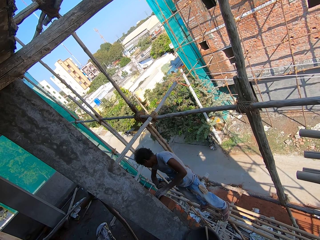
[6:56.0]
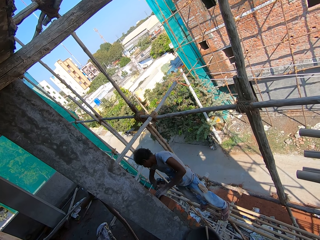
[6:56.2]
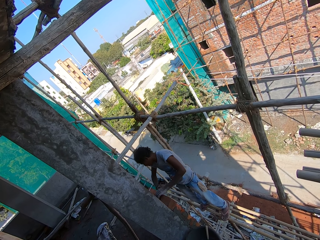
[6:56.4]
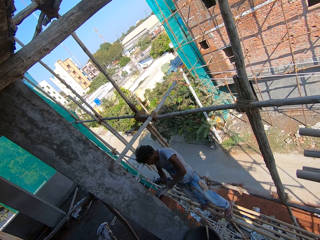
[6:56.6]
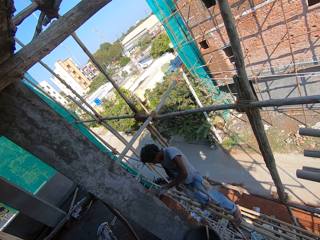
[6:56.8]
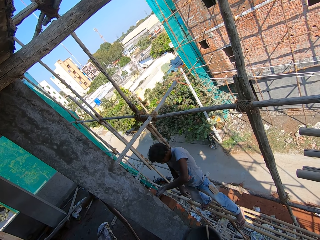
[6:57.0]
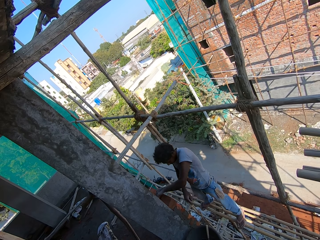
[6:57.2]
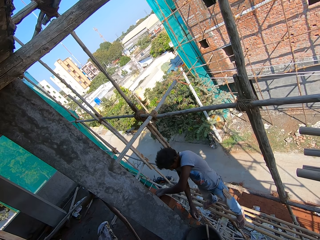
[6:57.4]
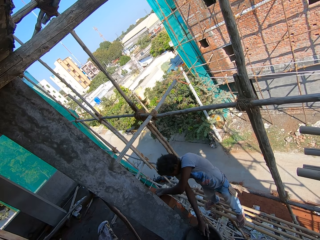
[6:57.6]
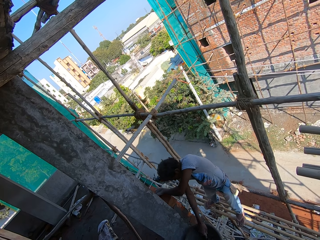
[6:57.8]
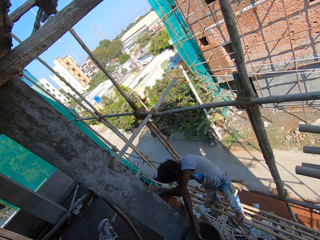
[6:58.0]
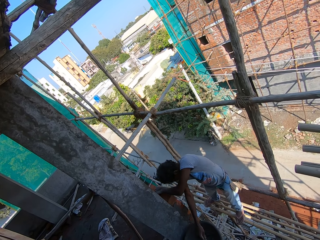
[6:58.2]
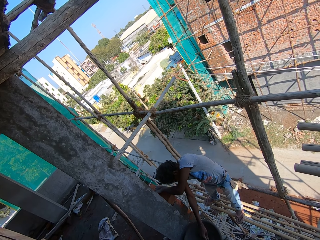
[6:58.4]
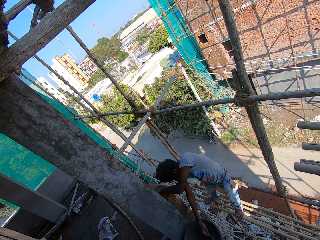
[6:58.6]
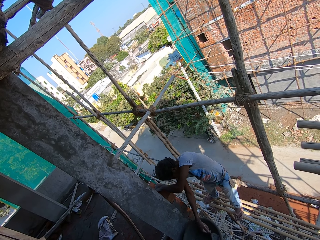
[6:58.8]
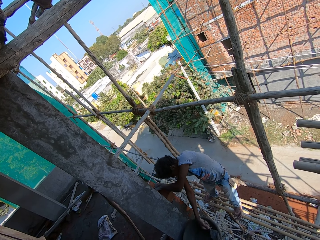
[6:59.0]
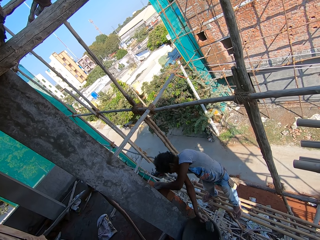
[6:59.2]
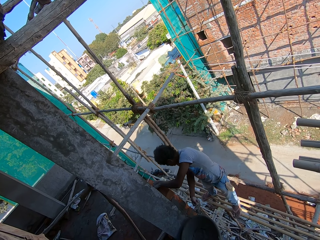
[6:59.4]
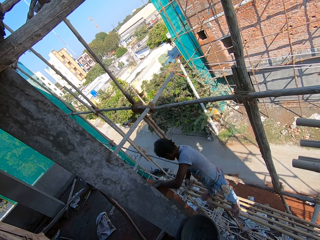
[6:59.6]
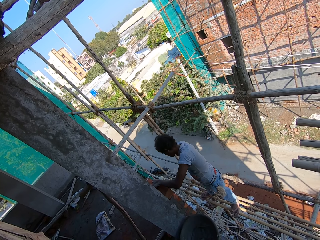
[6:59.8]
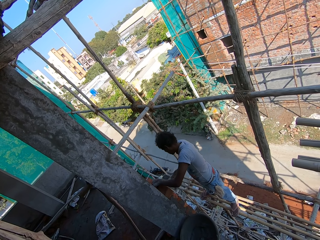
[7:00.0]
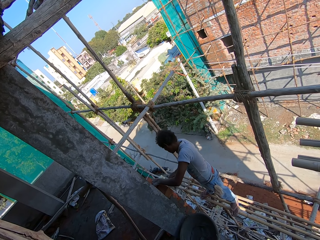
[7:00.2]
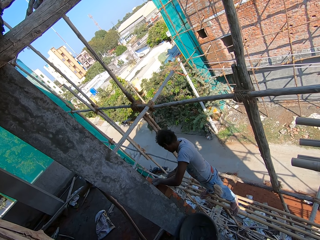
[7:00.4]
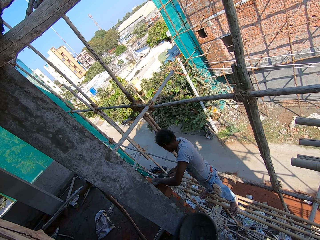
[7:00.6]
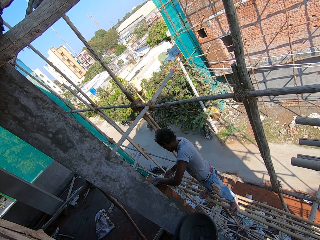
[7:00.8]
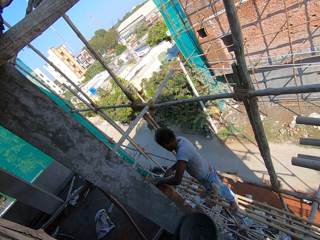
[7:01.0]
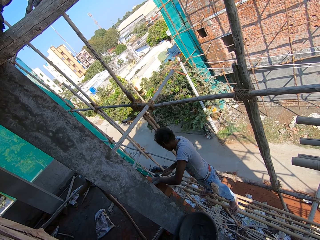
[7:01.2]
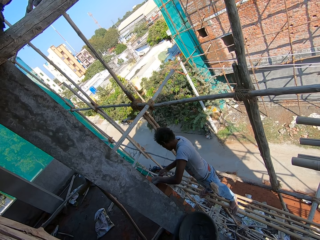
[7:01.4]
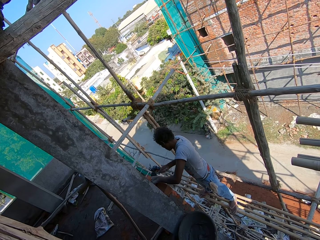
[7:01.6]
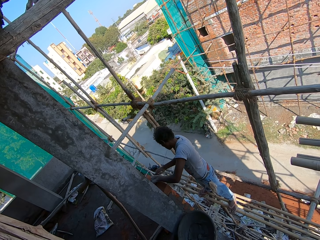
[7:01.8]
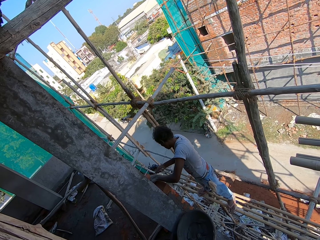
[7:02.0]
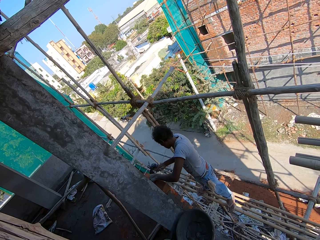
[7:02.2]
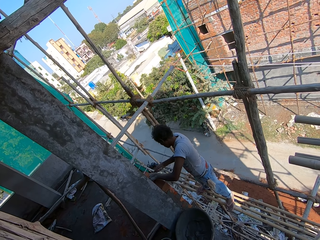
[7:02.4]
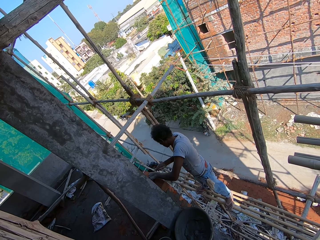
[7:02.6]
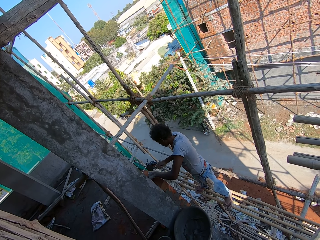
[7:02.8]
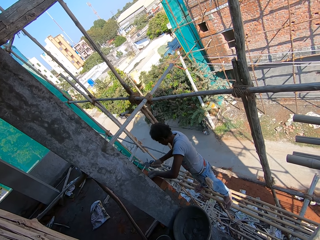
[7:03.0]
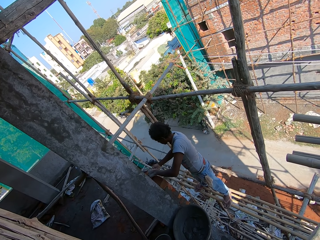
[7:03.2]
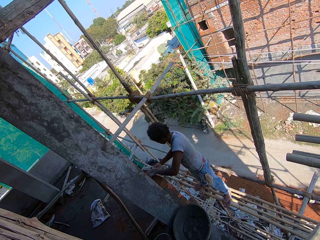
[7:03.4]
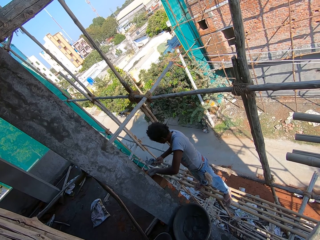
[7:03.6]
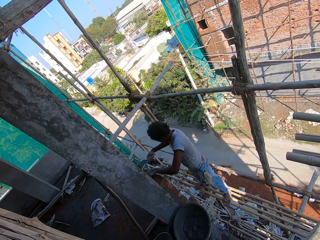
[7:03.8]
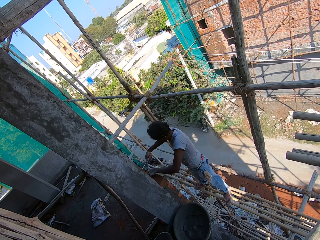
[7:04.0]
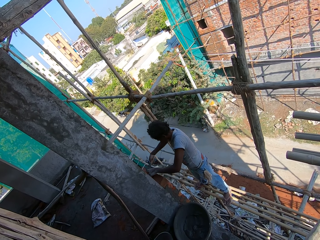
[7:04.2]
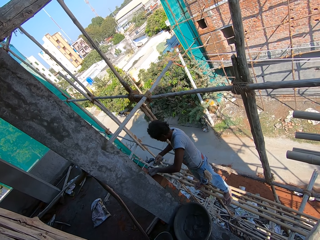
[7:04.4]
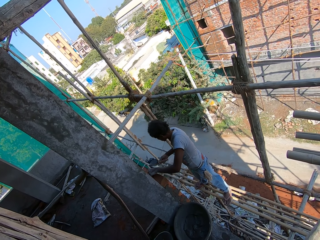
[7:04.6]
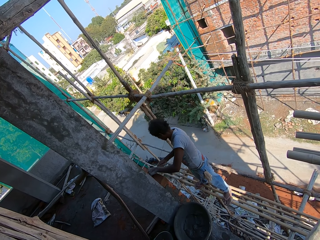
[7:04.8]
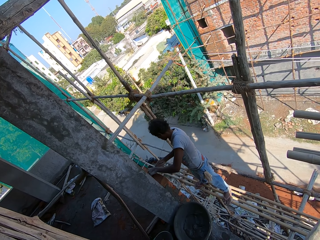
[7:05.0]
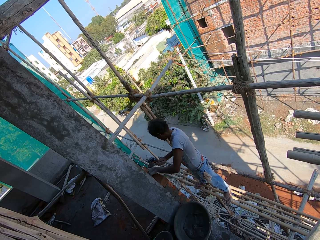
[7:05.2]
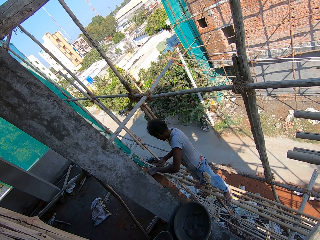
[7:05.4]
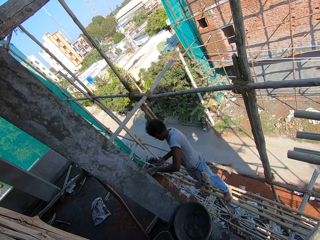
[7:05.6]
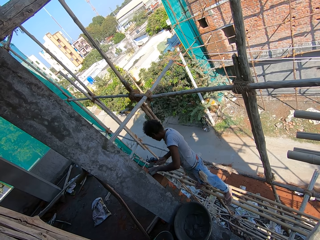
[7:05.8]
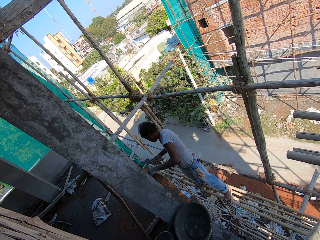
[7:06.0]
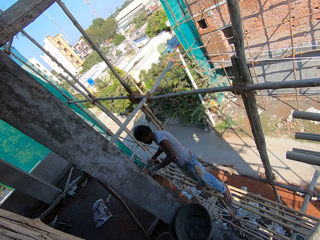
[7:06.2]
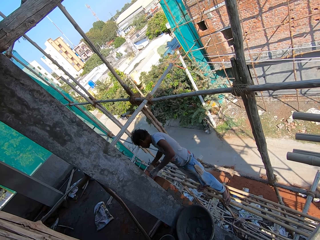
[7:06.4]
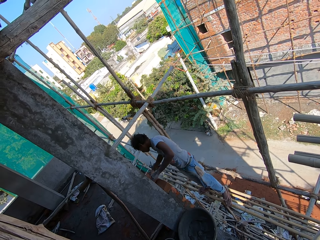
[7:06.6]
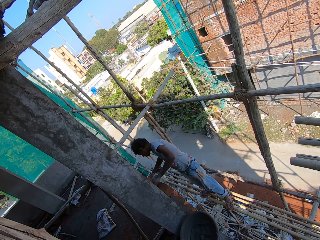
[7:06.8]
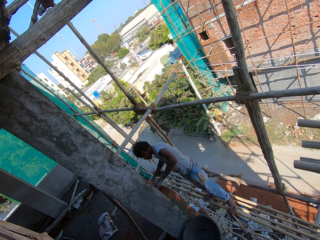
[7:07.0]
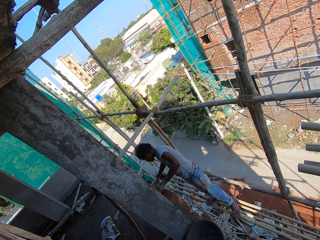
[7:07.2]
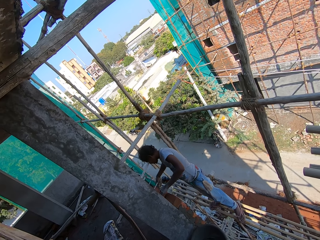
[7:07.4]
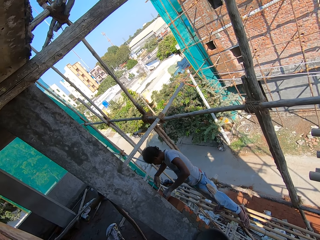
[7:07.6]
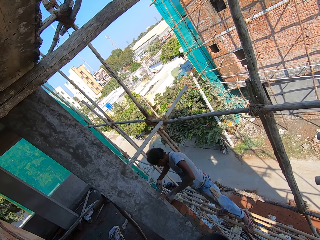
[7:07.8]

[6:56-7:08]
A person takes the cement mixture in the basin with a trowel. The person cements a wall.

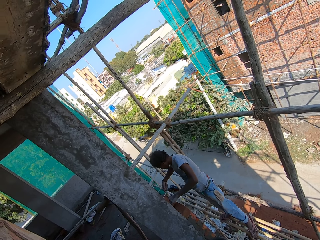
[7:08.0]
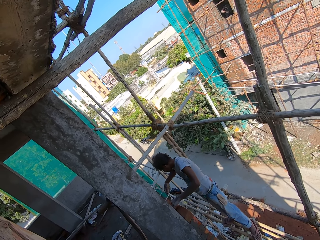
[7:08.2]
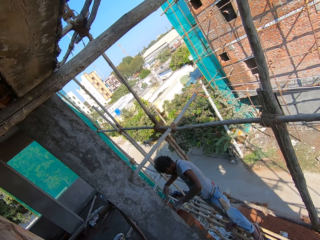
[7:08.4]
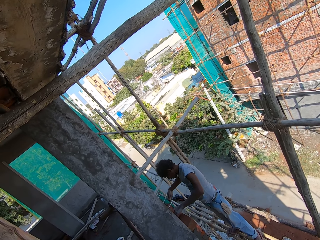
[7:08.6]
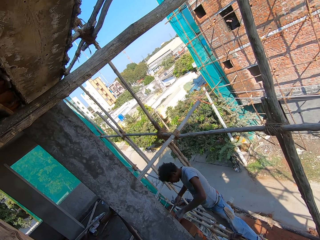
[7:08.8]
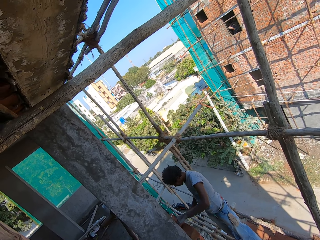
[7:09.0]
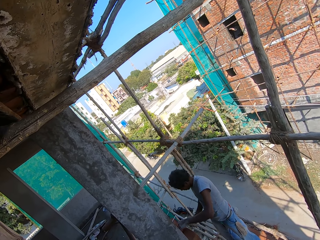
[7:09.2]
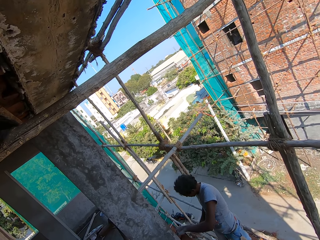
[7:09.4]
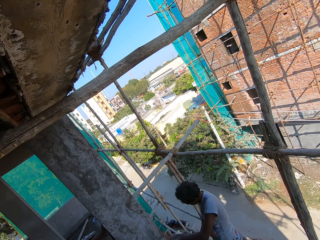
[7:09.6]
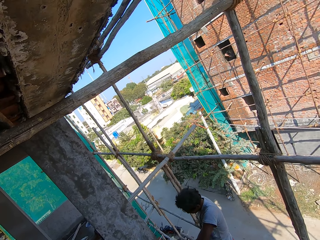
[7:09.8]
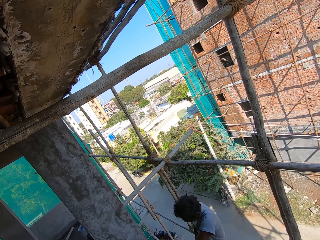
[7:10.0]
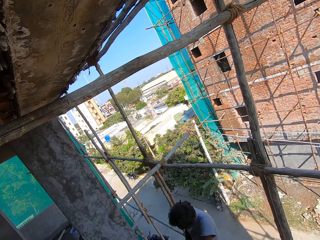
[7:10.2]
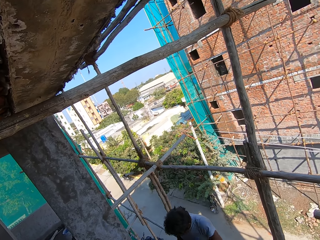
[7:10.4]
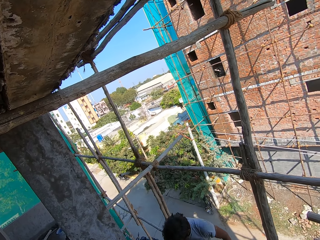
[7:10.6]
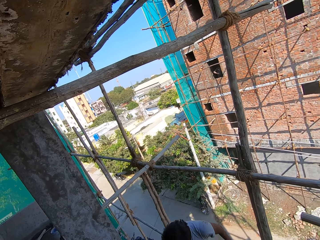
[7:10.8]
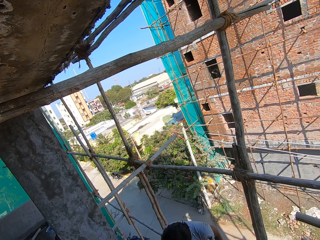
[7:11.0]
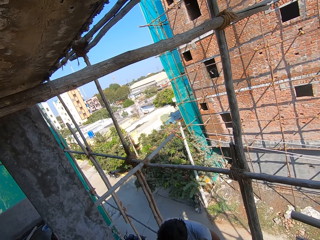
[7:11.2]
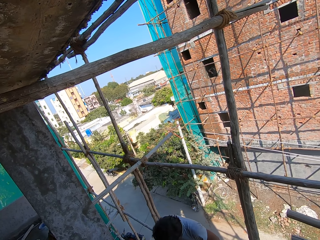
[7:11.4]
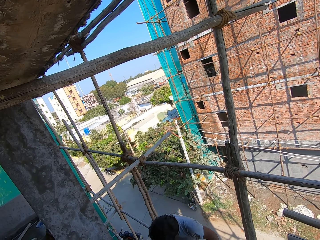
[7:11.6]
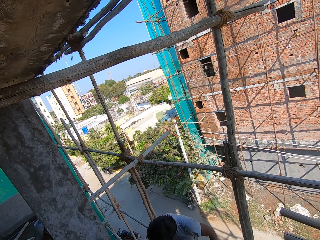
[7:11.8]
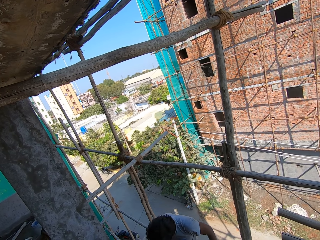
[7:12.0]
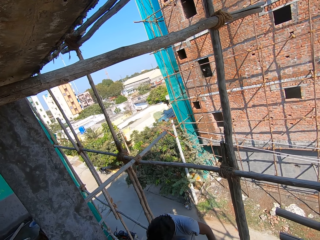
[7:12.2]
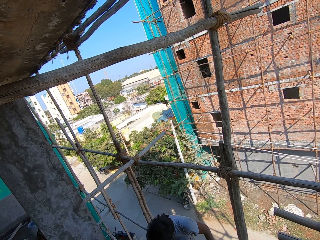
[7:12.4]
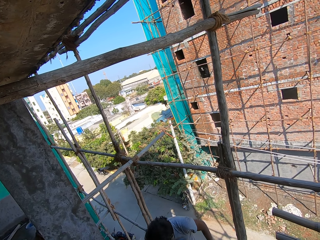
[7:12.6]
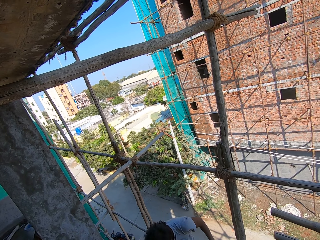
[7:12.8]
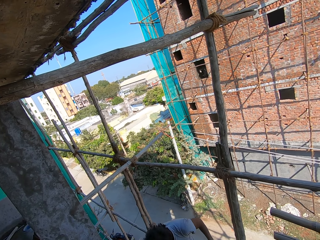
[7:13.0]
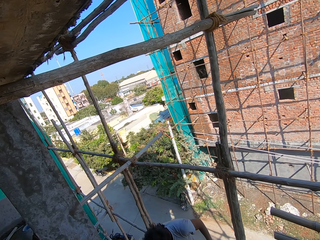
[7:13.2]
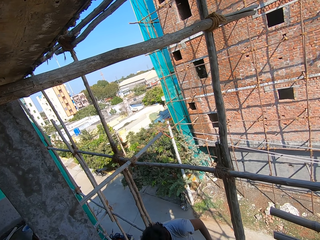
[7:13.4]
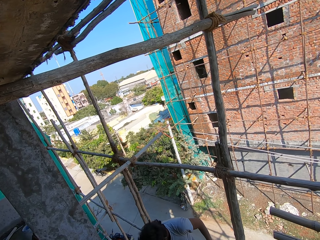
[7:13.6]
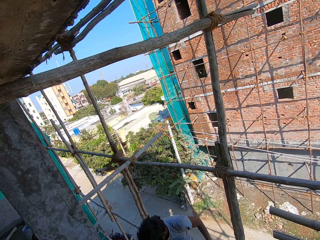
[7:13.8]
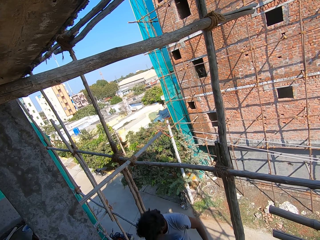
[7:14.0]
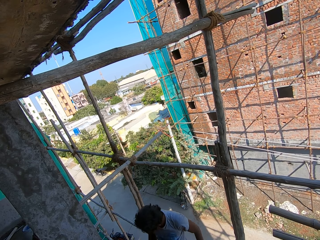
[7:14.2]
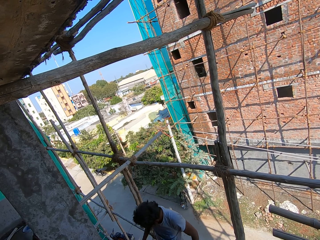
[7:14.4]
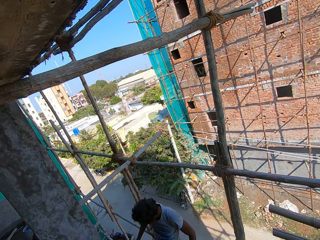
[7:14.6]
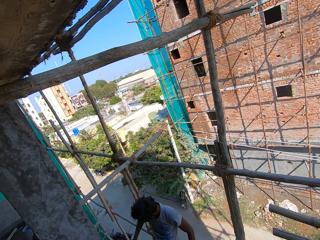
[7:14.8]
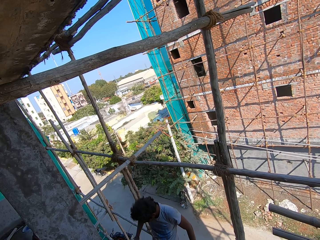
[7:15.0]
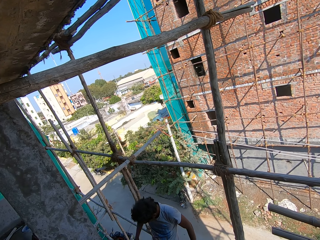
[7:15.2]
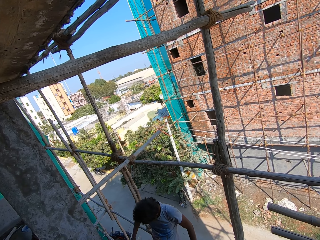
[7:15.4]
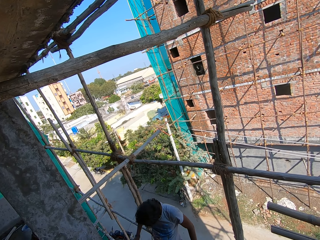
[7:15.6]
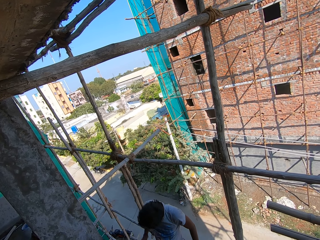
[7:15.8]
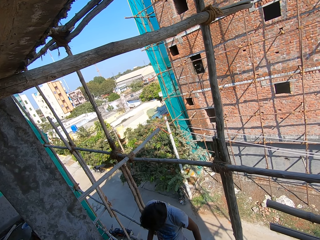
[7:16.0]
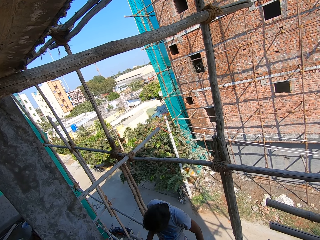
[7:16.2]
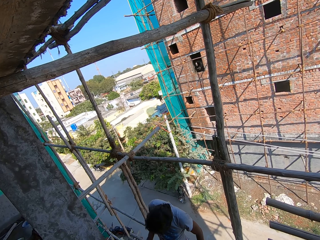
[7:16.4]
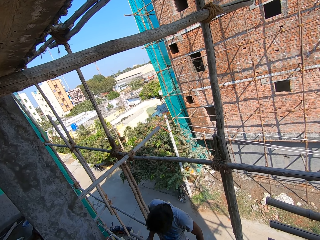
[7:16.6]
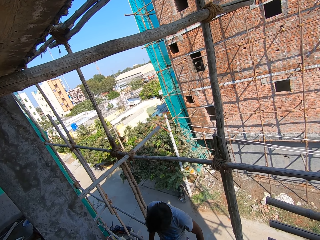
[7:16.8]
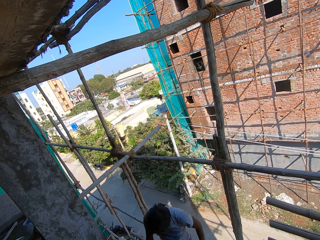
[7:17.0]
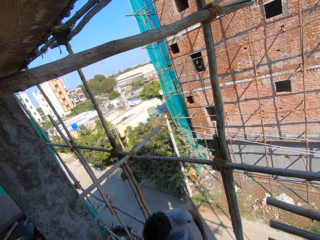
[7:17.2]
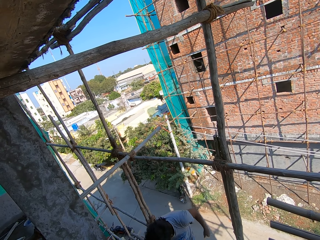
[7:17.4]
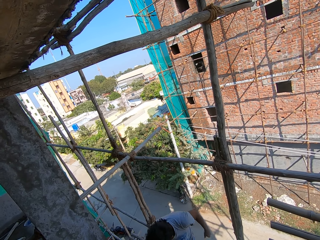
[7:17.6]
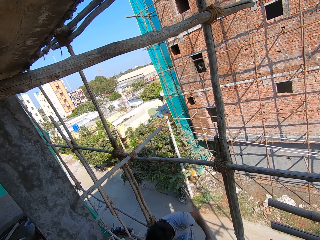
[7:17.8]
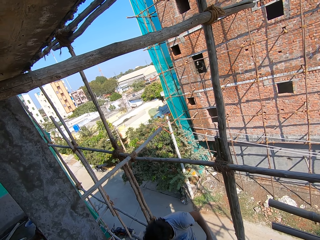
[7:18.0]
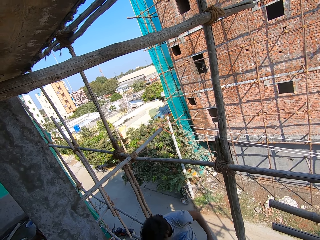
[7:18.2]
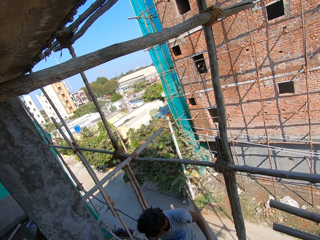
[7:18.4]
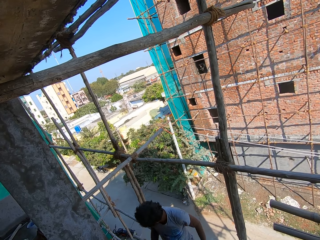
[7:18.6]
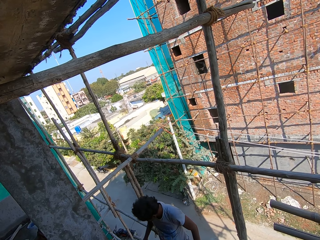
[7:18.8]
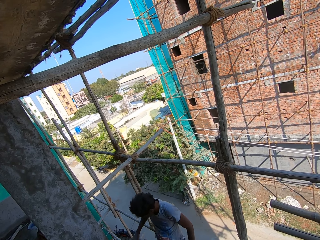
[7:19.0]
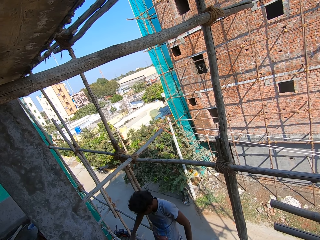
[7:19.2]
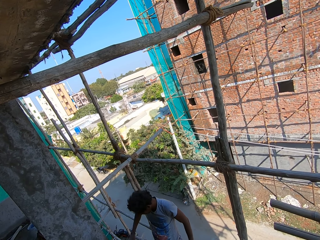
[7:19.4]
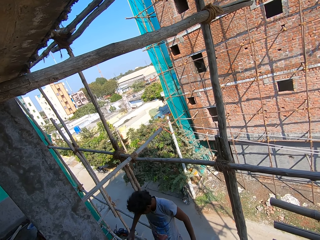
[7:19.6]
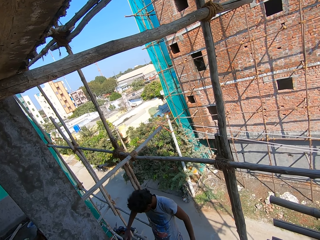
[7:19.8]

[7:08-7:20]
The camera wearer looks around the area.
